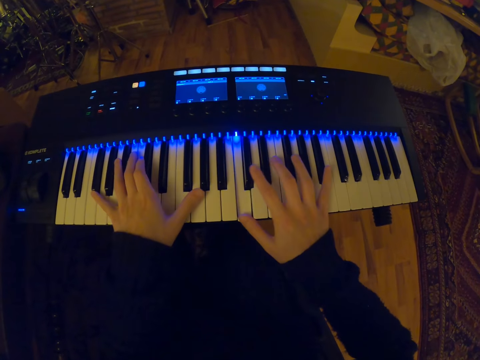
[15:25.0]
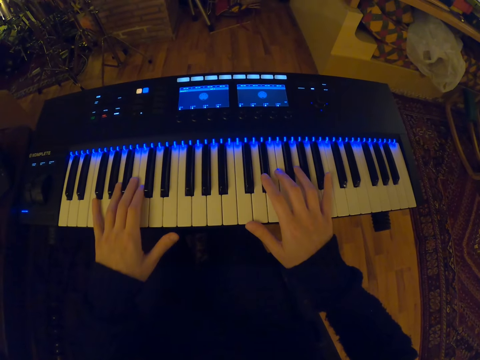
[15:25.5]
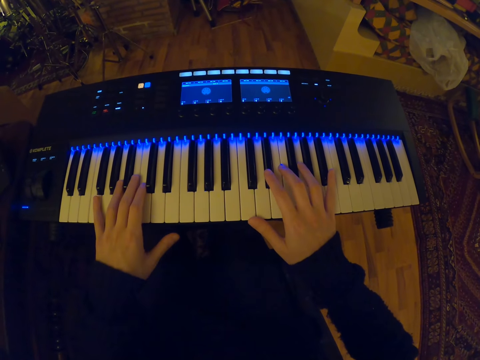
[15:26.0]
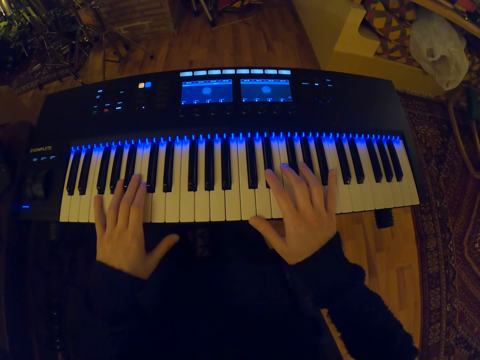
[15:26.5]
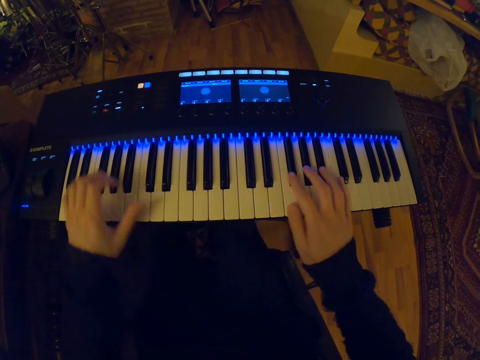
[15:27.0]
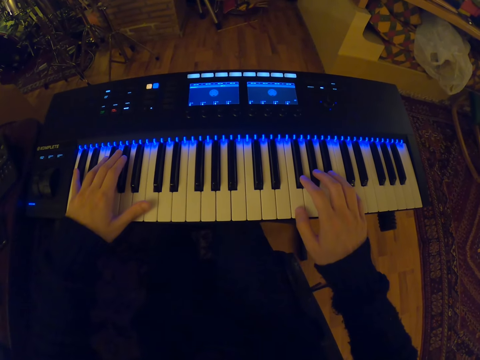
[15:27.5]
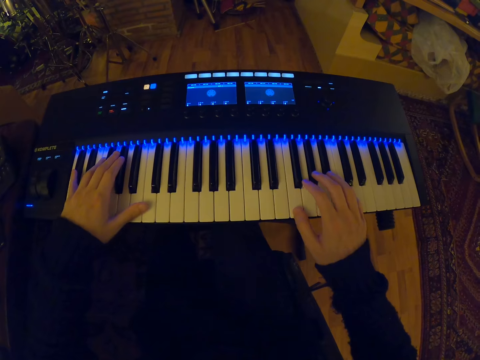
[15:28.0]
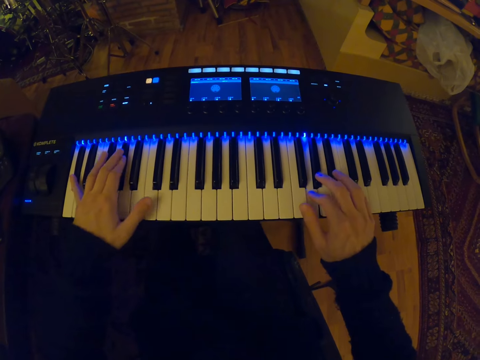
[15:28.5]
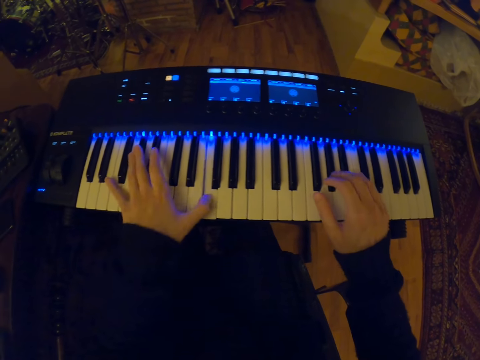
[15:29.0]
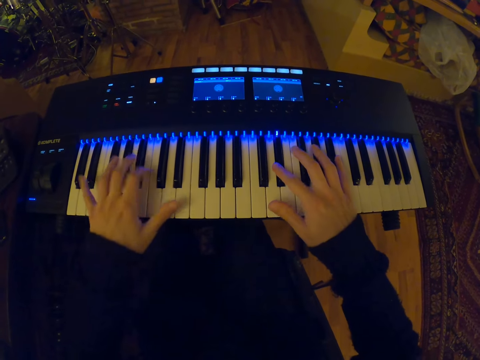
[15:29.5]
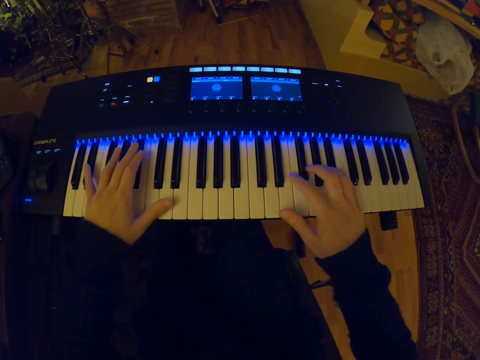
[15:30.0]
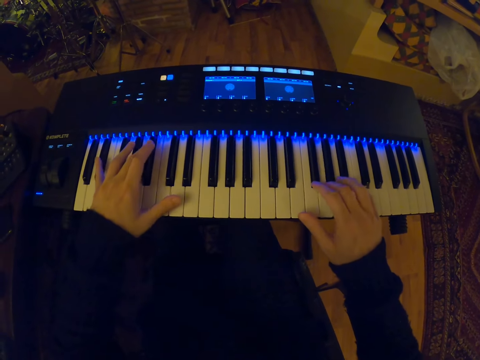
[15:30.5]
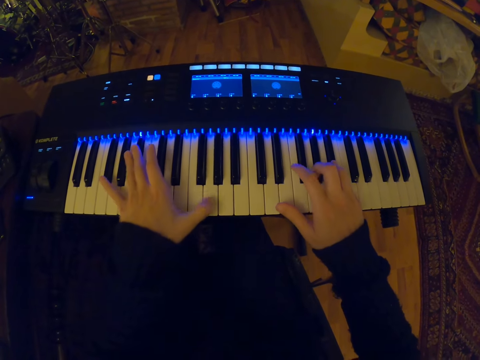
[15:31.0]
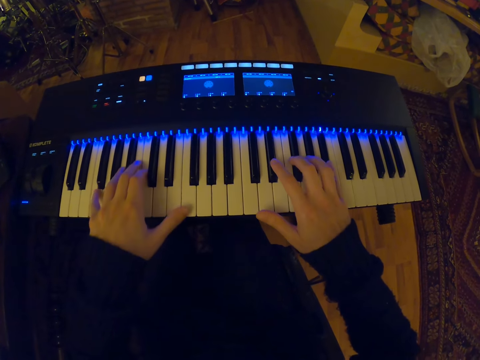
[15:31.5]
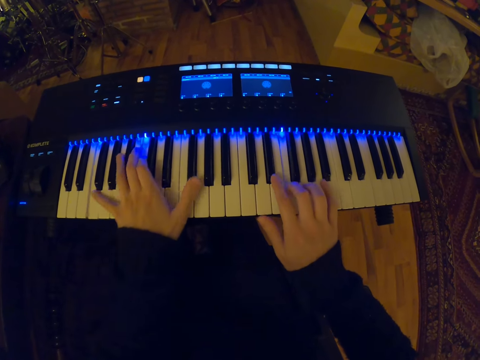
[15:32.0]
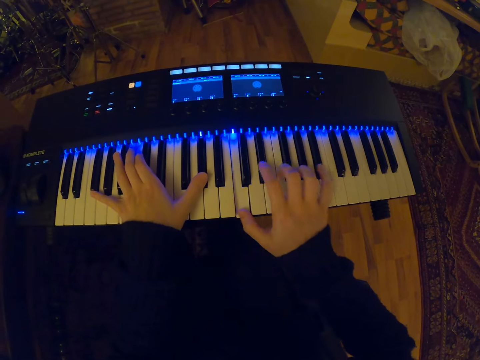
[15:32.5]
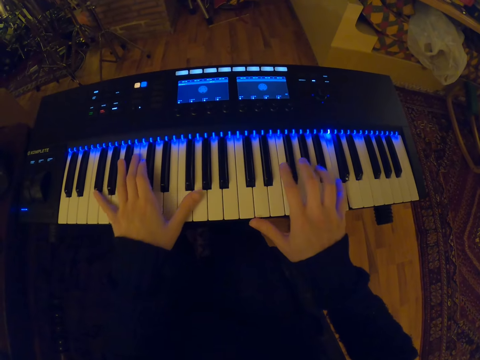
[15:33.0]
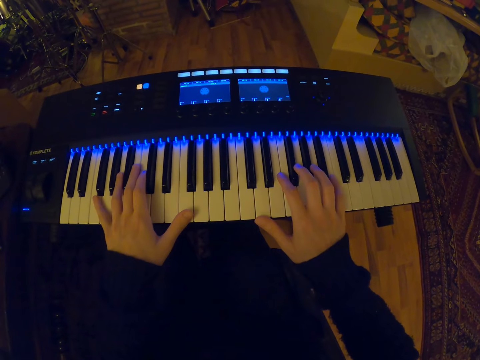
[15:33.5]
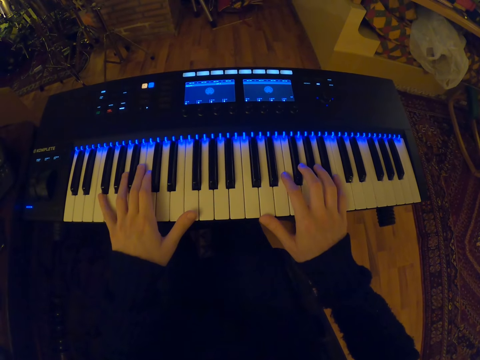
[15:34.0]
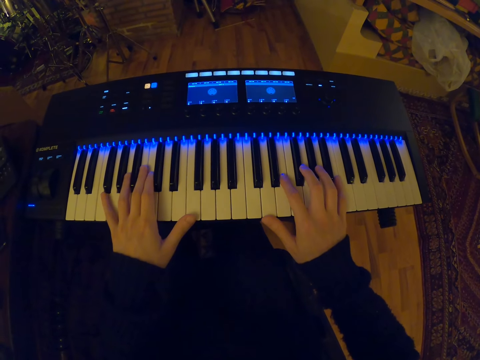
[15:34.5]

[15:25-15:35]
The camera wearer pauses to play the piano. They play the piano.

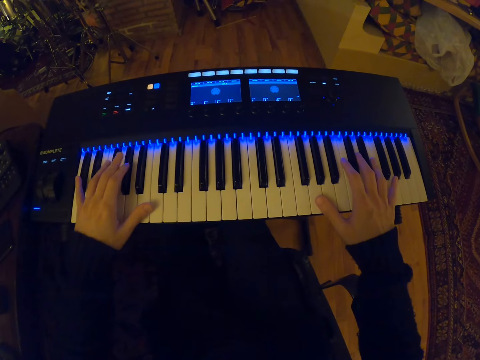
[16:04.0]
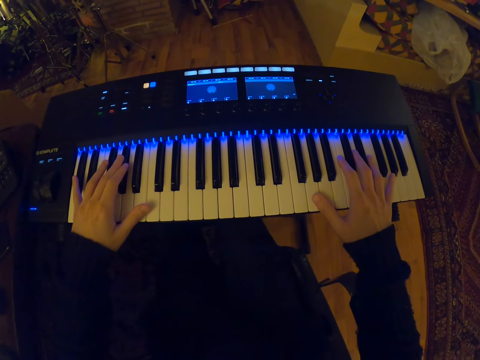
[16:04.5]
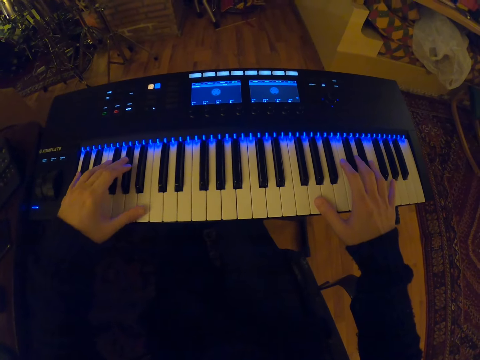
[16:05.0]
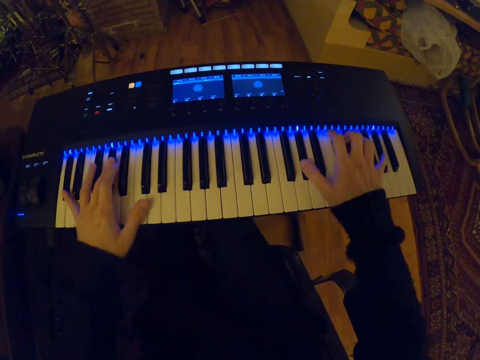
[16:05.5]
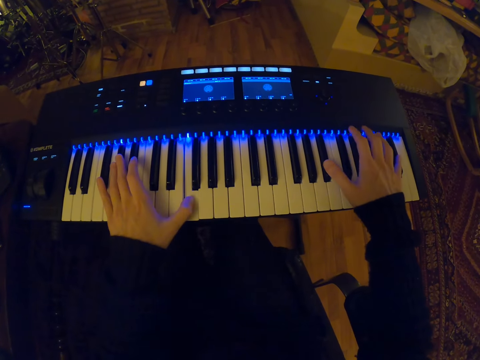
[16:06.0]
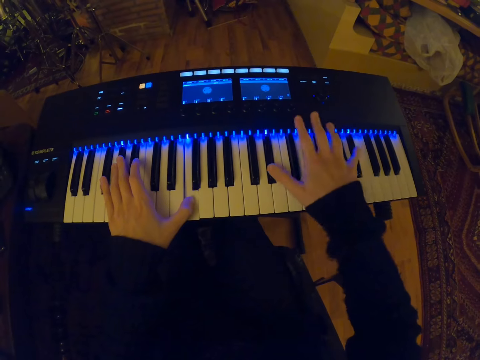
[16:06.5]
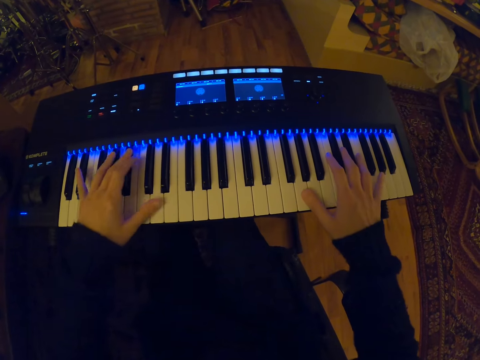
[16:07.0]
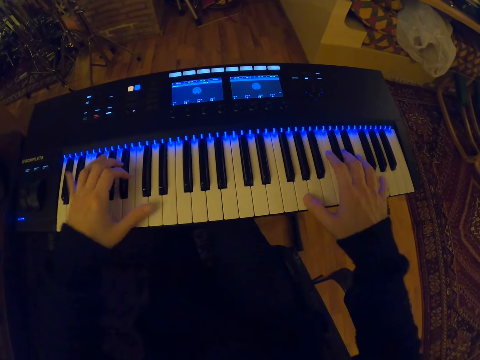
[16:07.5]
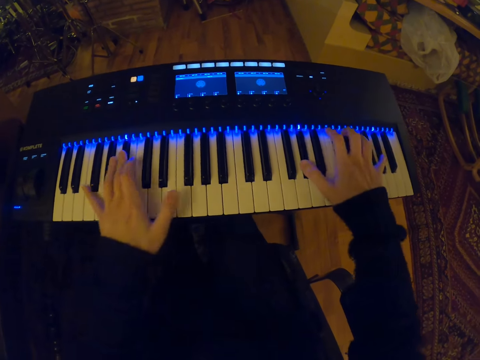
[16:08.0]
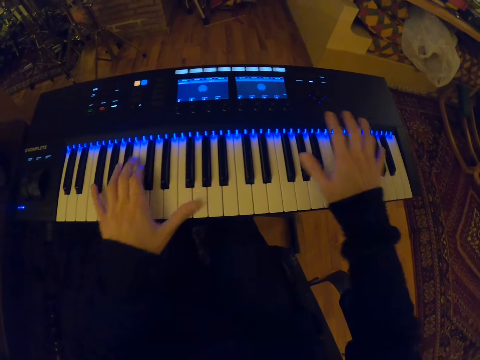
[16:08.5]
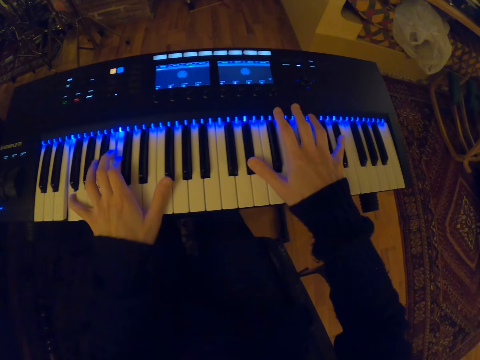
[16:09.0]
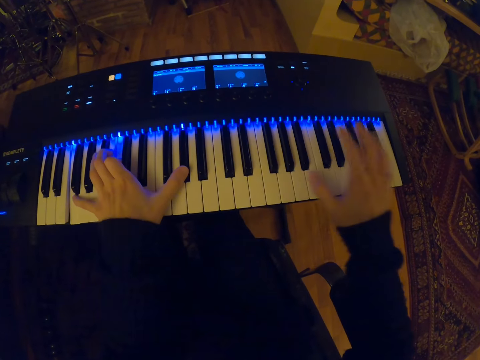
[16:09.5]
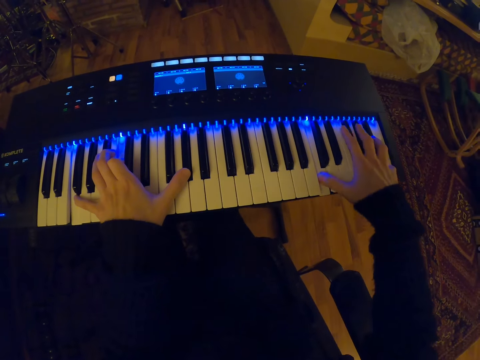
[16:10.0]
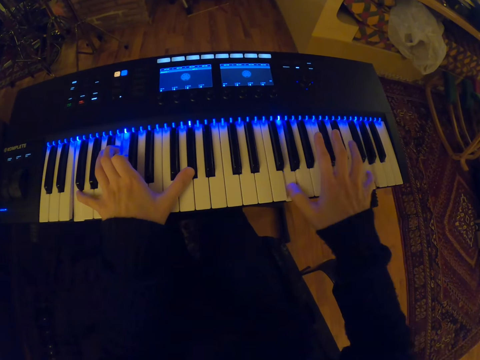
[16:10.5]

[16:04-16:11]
The camera wearer pauses to play the piano. They play the piano.

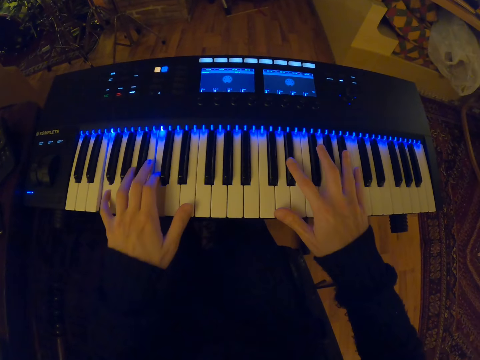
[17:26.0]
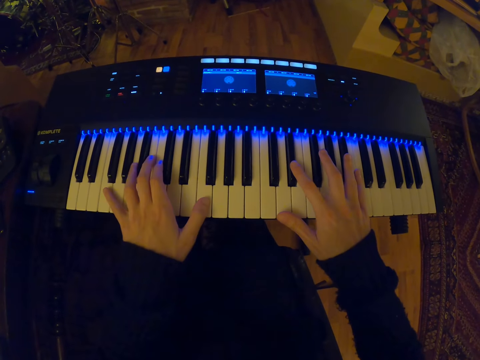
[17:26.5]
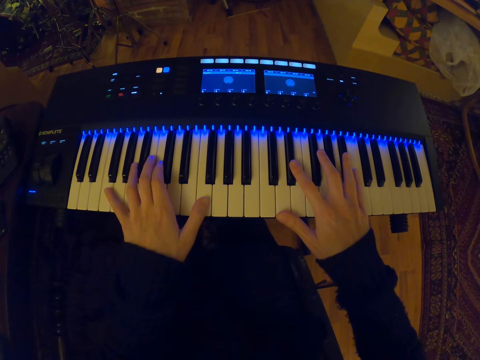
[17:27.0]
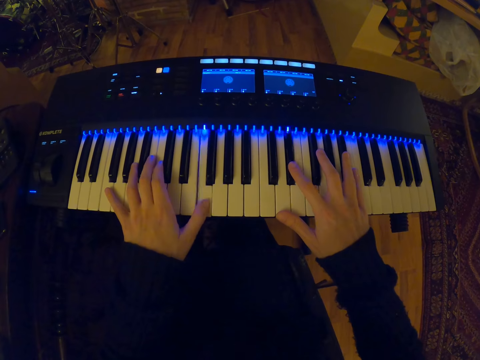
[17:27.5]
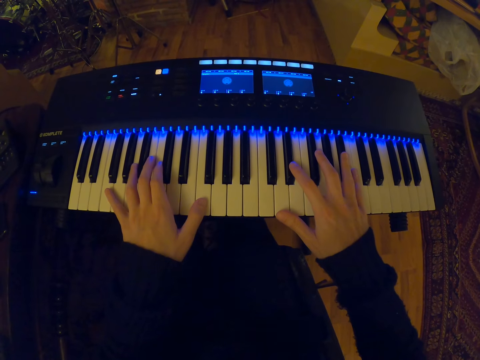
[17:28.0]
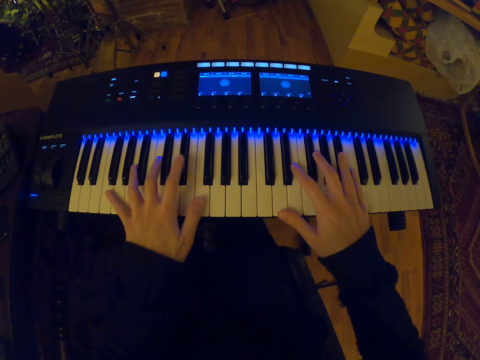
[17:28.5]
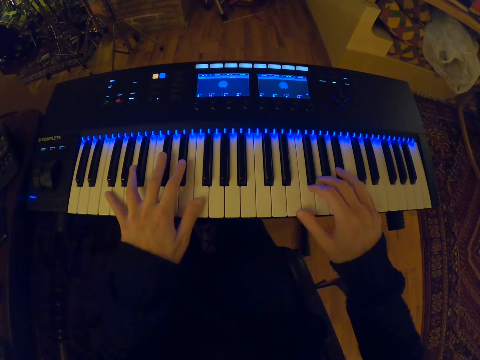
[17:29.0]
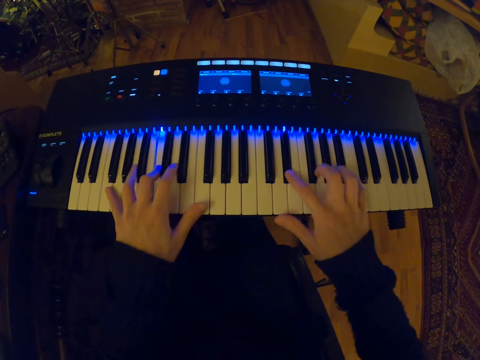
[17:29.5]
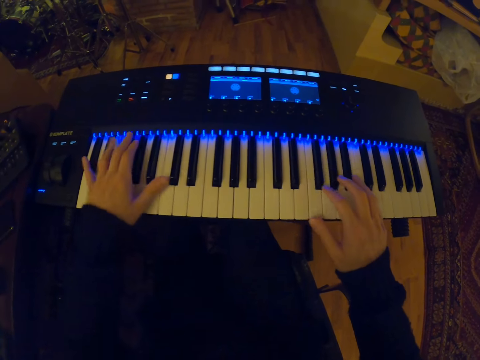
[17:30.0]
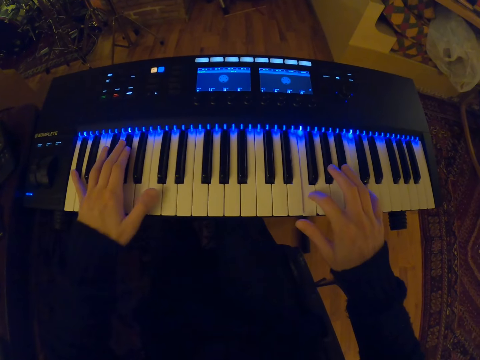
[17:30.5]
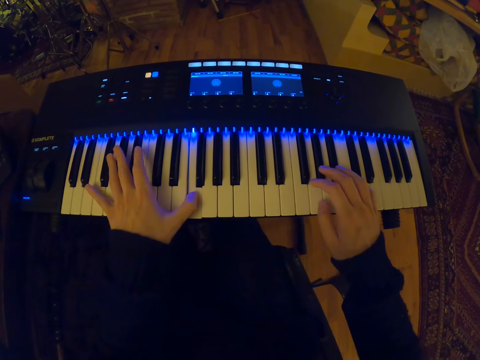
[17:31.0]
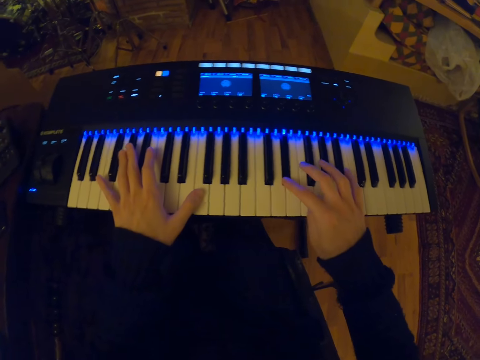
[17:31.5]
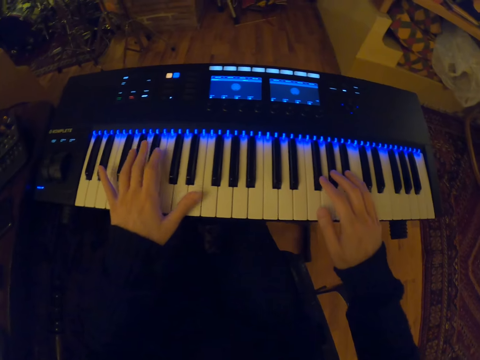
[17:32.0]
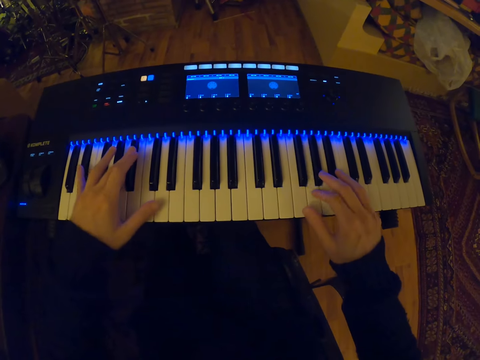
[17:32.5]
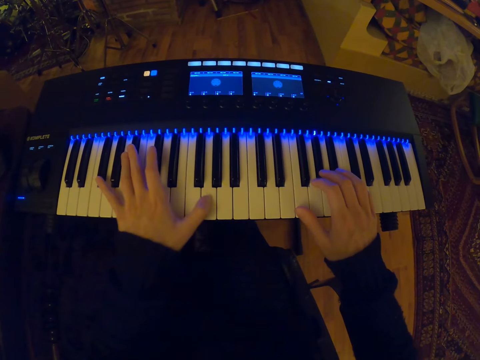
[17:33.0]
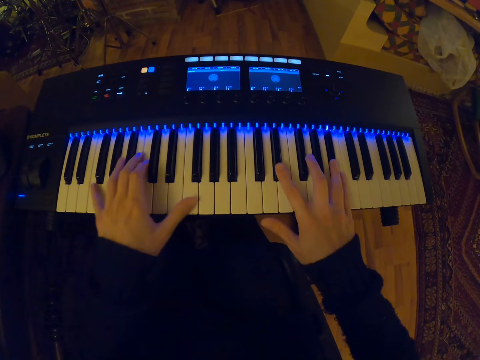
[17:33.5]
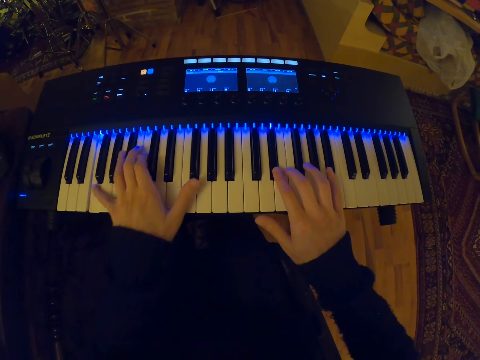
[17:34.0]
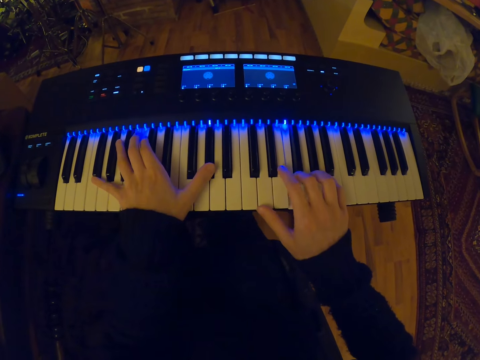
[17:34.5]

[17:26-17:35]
The camera wearer pauses to play the piano. They play the piano.
